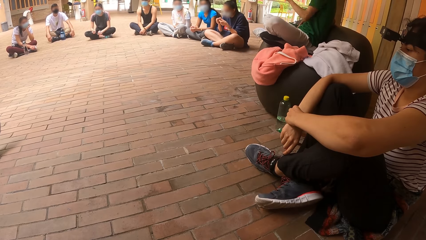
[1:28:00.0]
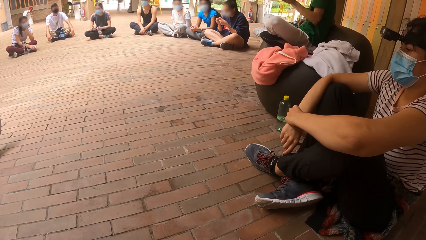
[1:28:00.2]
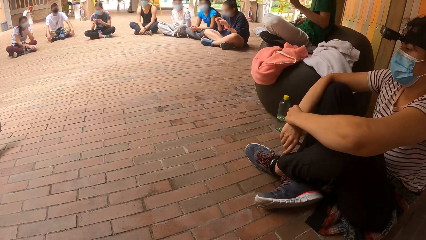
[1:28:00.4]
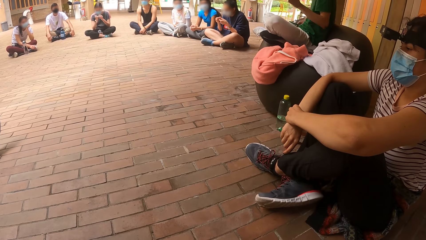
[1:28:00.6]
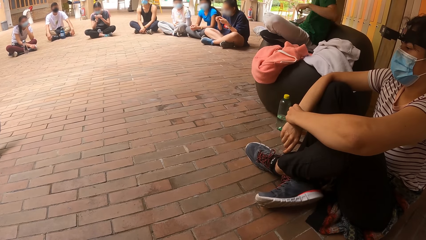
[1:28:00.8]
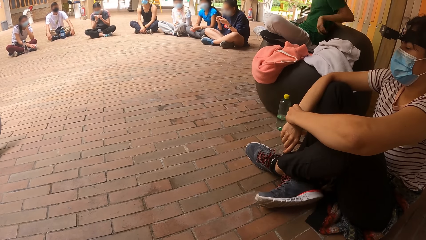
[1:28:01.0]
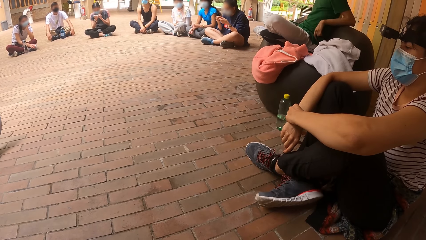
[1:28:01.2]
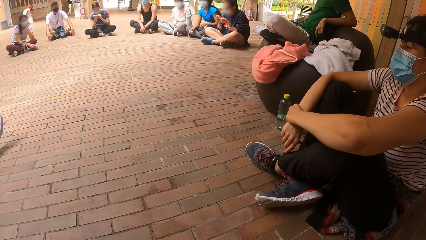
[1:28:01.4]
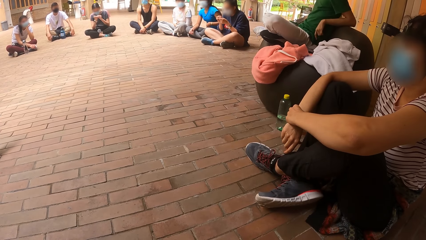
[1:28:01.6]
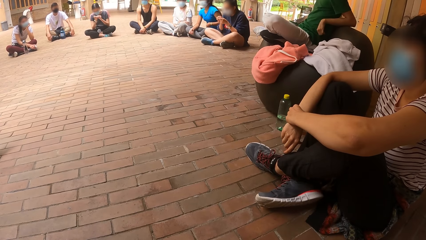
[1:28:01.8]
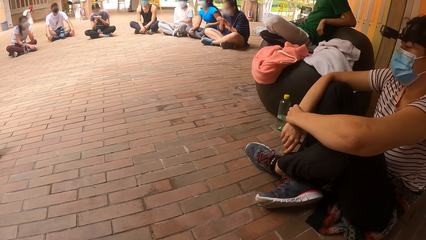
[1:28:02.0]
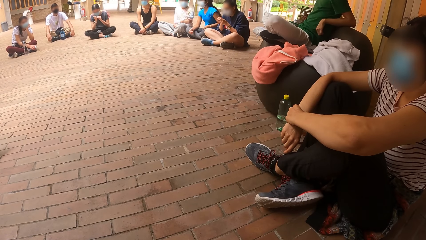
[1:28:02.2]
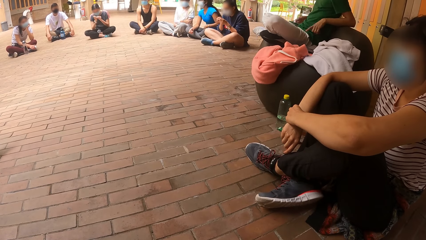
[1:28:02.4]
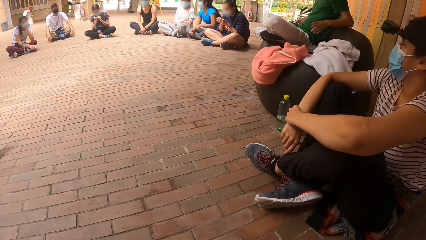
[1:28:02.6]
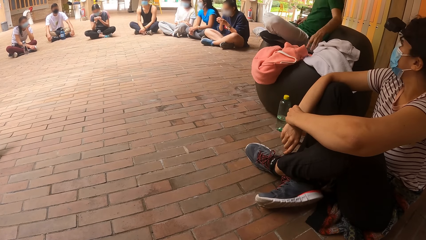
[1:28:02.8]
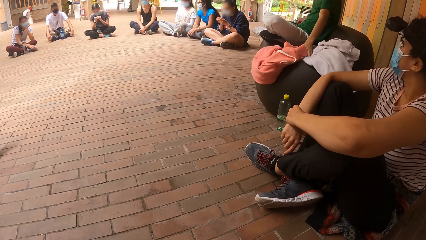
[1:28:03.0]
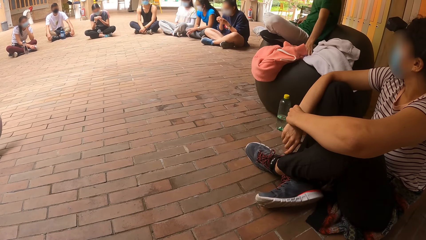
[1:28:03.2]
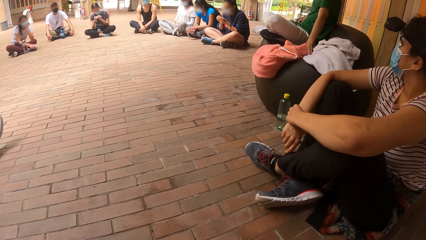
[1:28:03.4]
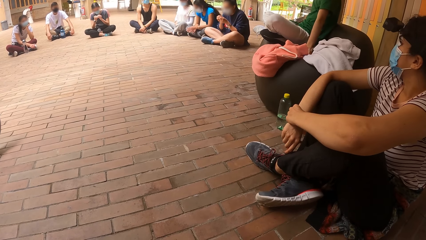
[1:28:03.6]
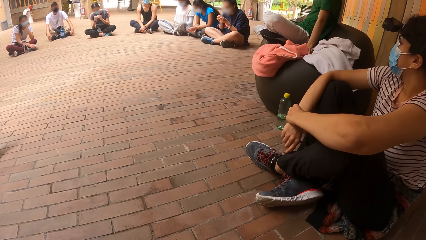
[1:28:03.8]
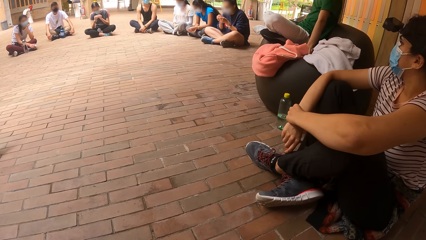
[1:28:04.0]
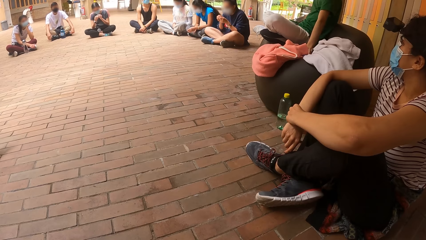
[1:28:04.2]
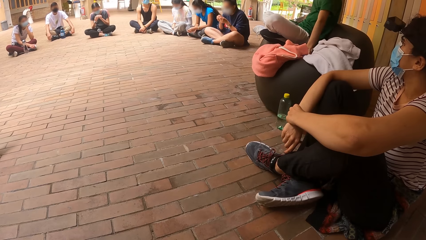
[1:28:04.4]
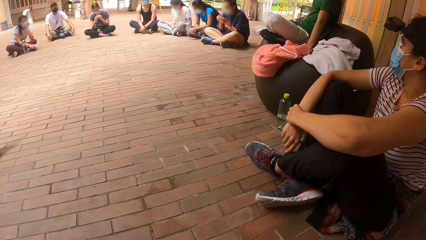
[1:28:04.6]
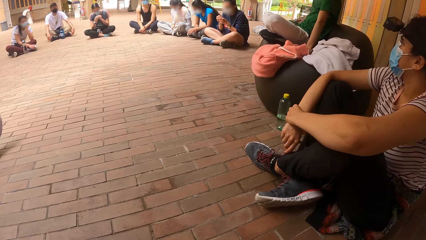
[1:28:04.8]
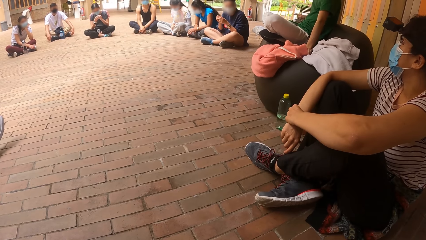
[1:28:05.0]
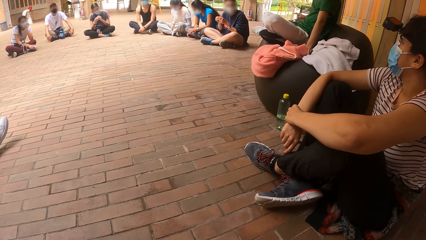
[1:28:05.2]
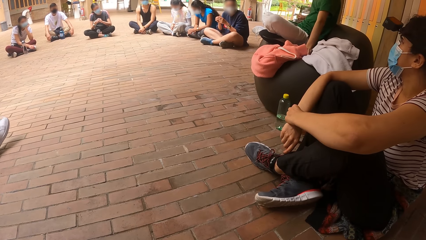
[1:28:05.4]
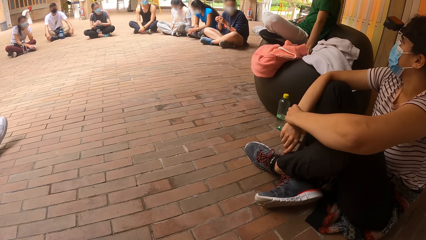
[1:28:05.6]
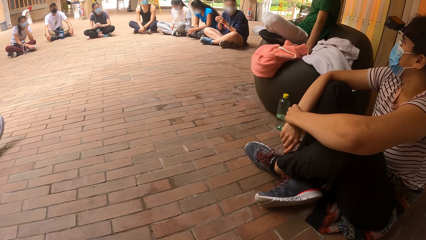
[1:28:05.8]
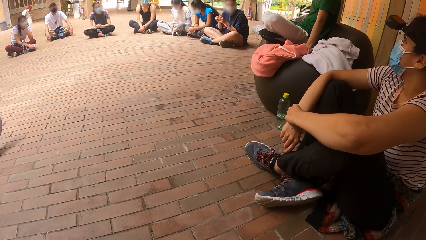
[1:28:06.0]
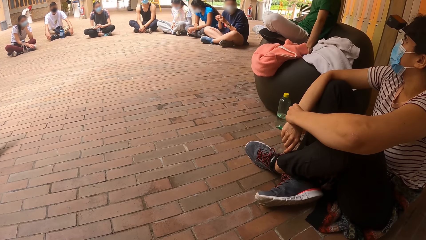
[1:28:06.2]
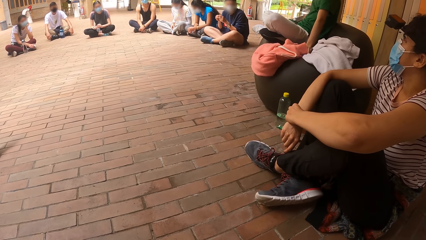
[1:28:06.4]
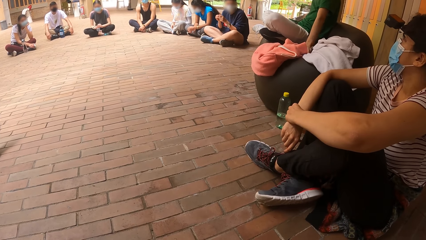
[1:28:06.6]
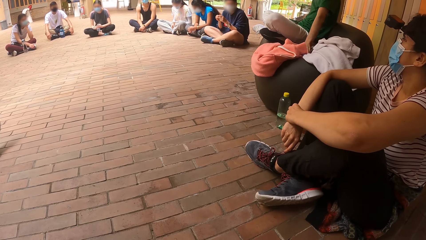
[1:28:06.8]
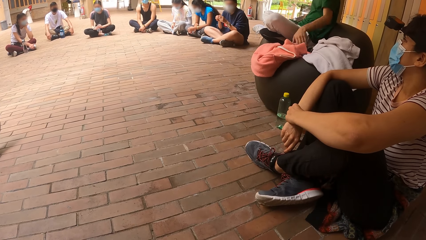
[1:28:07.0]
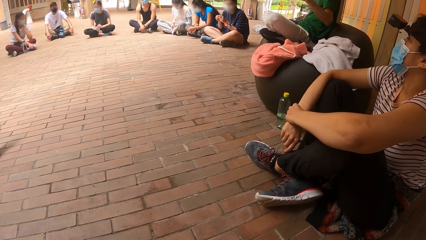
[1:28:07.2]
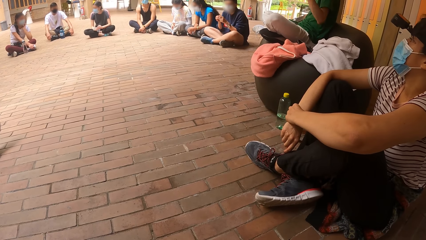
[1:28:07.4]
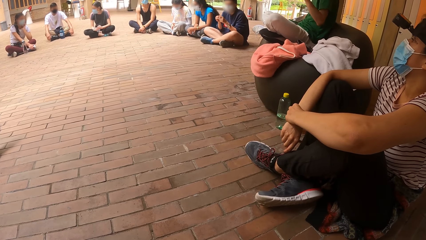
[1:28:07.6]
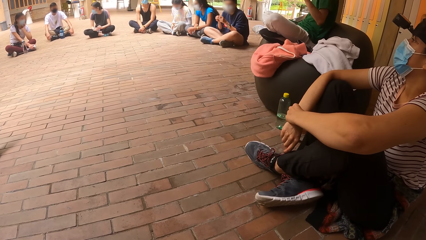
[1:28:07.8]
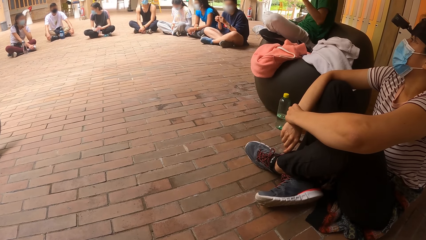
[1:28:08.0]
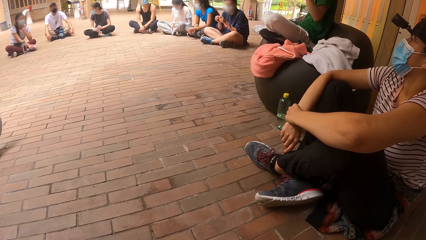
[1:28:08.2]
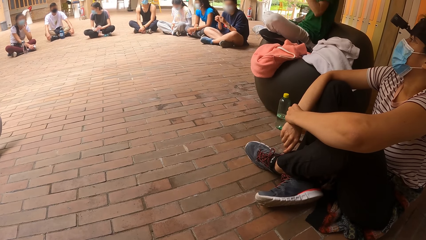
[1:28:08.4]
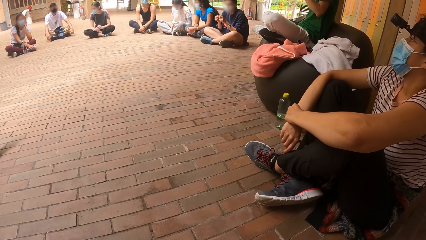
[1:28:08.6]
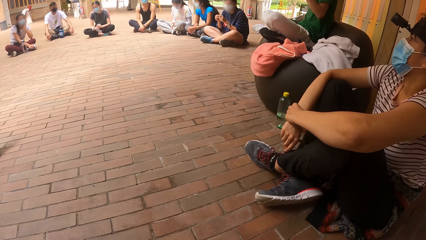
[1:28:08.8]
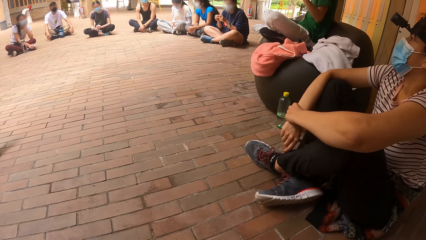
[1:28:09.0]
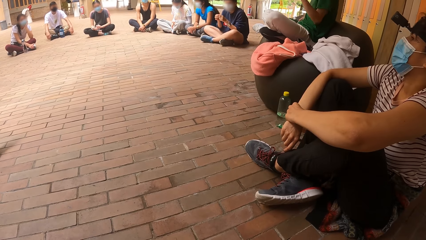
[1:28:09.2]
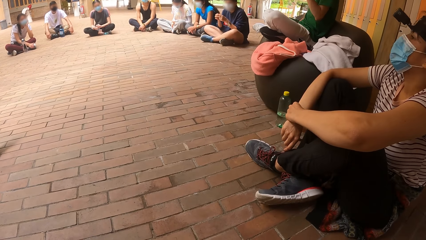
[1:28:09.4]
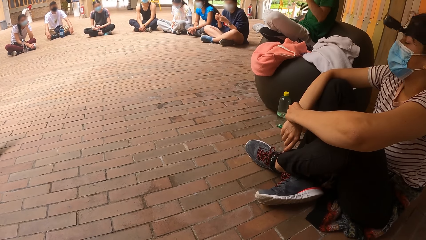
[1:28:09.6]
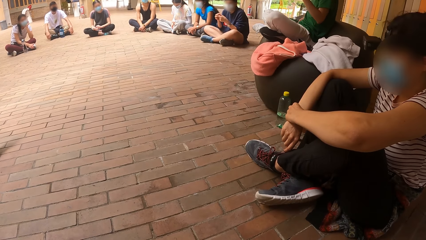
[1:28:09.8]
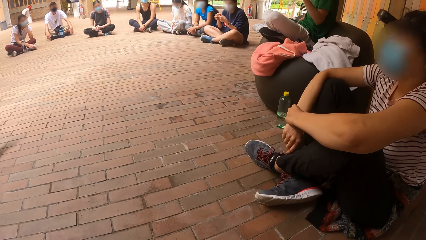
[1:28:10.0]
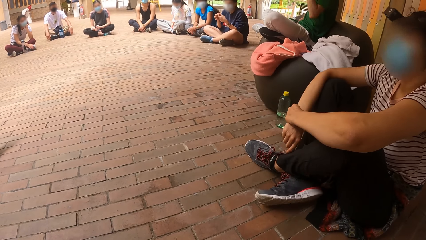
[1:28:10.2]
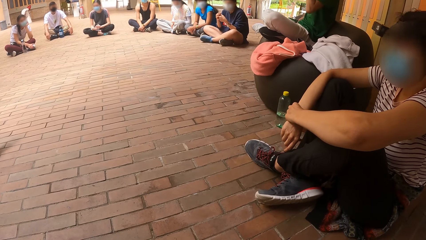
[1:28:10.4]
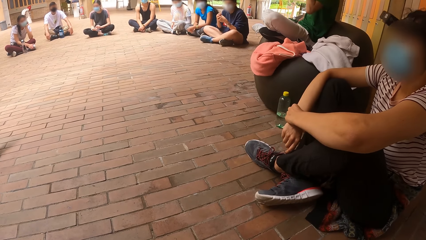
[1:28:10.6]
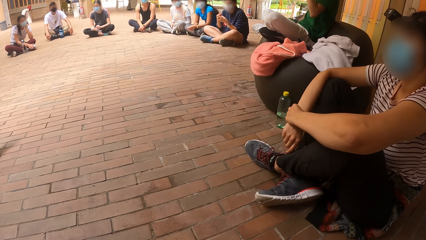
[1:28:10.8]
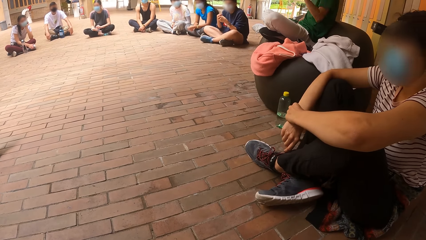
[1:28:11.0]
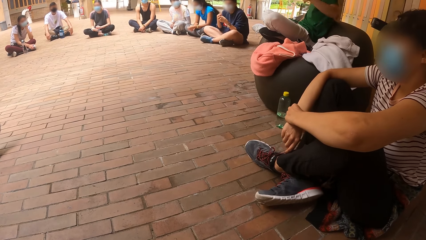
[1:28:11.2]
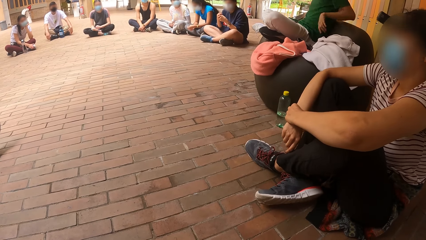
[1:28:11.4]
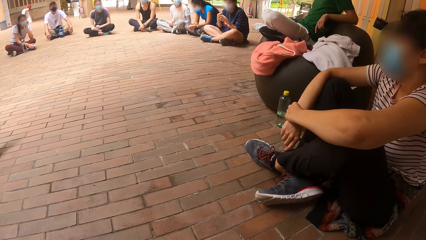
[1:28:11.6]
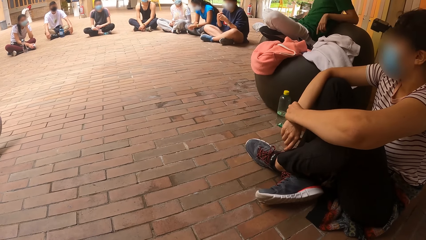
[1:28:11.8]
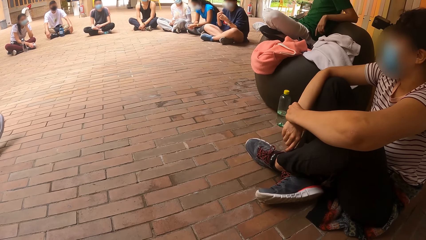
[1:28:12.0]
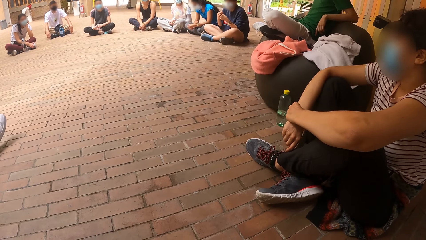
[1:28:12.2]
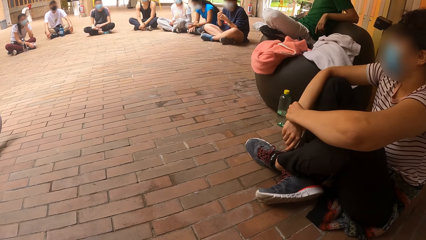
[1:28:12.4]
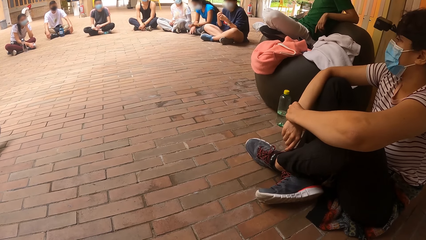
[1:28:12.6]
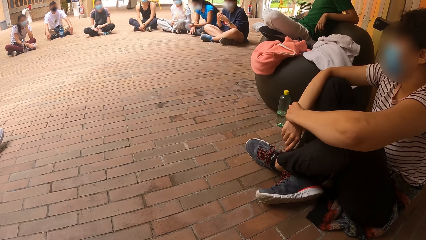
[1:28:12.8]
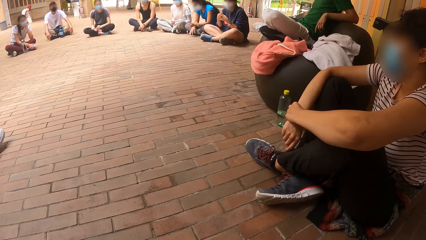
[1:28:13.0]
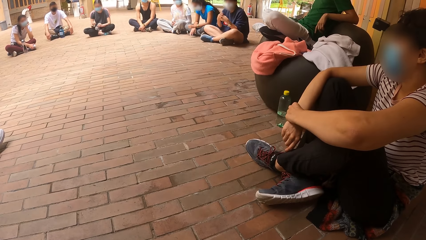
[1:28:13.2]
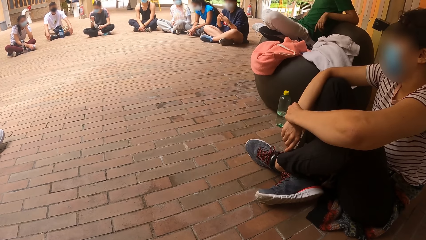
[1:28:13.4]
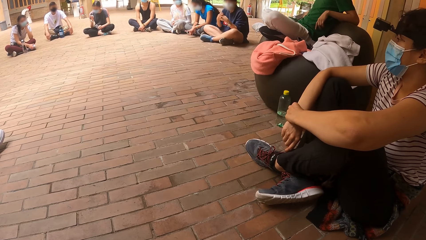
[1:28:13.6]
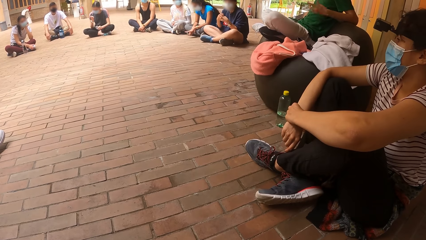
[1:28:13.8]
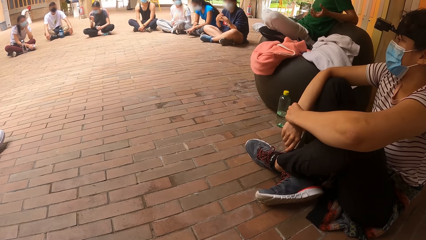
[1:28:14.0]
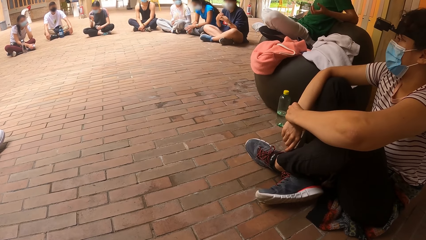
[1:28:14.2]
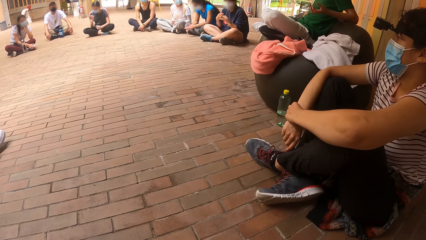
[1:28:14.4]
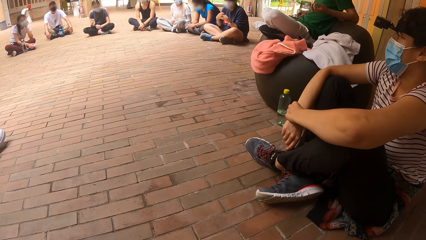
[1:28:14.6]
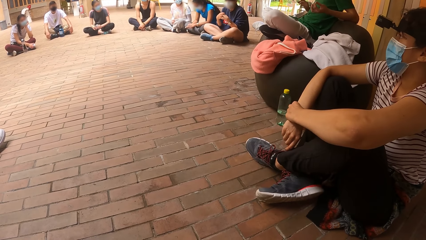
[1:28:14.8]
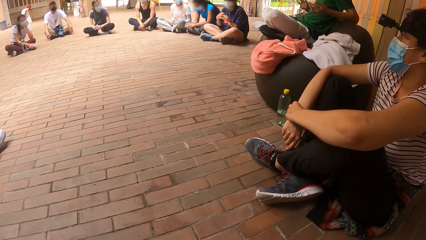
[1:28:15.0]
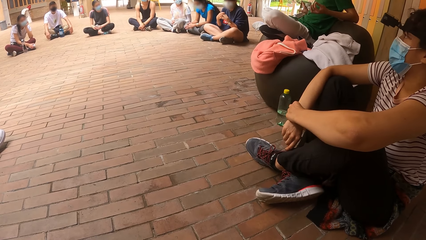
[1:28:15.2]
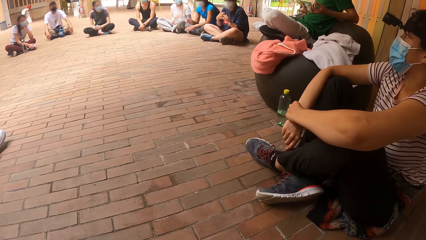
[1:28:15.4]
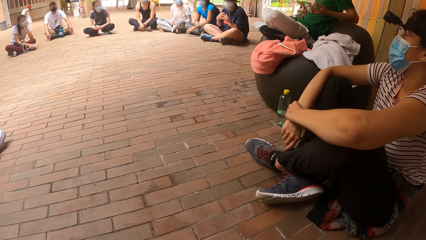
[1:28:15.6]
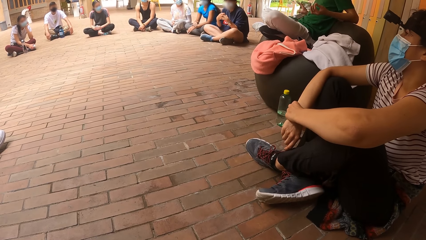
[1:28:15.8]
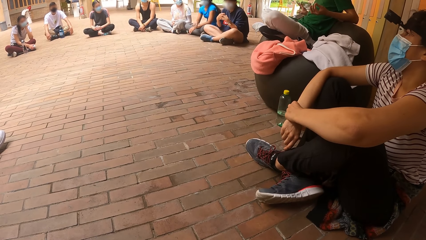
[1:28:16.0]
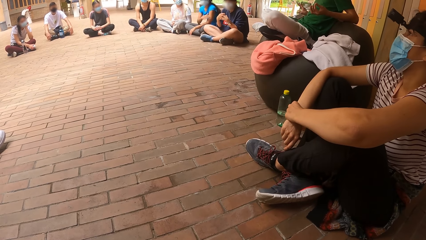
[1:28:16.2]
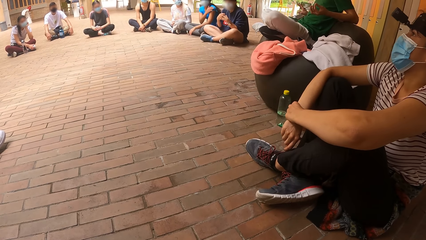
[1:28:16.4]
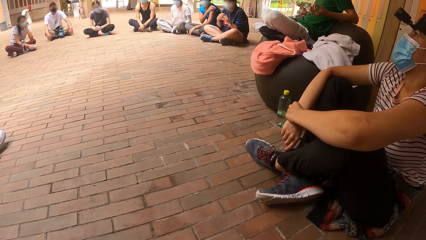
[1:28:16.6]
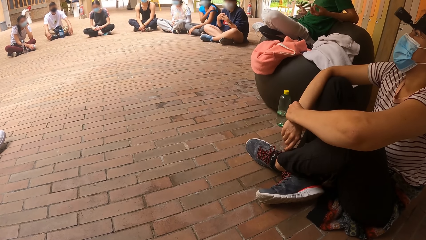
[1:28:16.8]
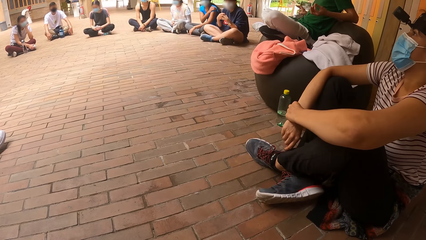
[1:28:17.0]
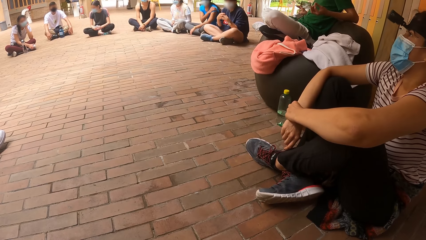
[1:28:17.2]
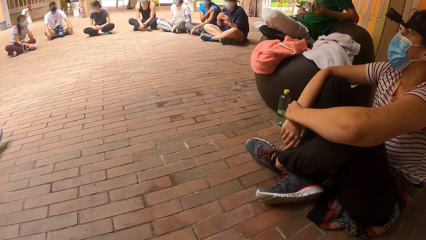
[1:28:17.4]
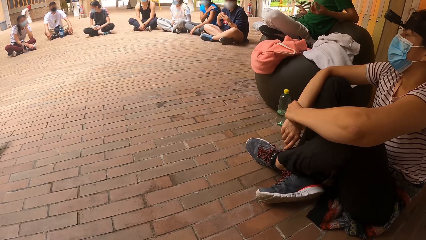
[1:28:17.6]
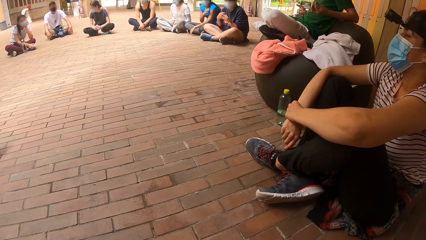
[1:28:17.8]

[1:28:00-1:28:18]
A woman moves hands. A man holds an orange jacket on his chair with his left hand. He moves a hoodie on a seat and puts a hand on the seat. He moves a hand. Another woman nods her head. The man moves hands.
